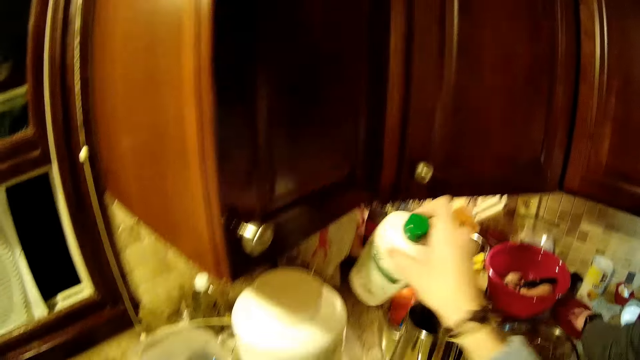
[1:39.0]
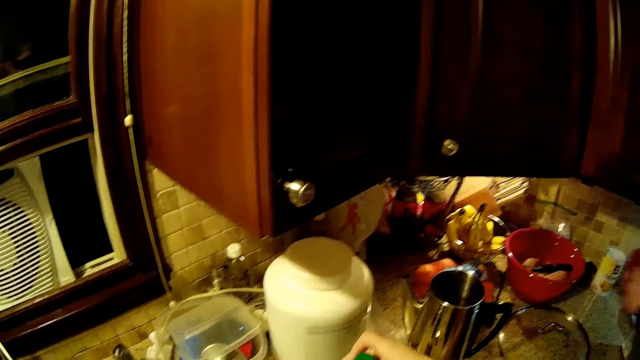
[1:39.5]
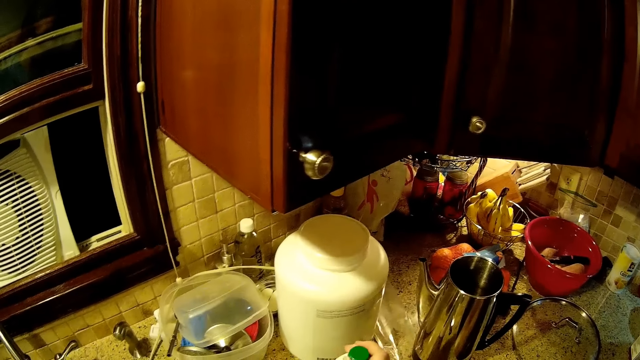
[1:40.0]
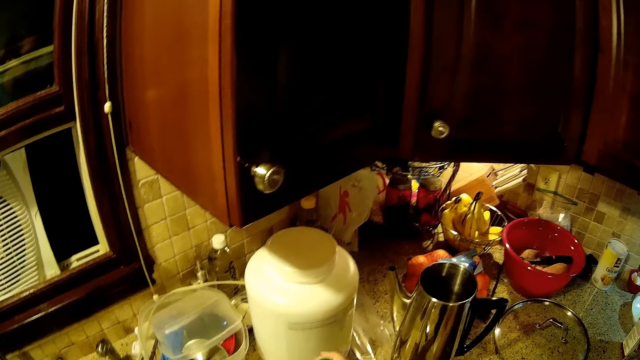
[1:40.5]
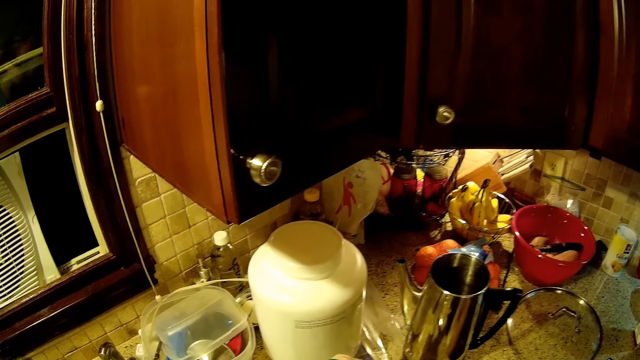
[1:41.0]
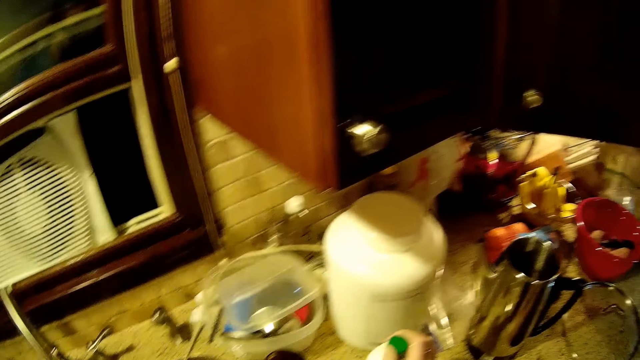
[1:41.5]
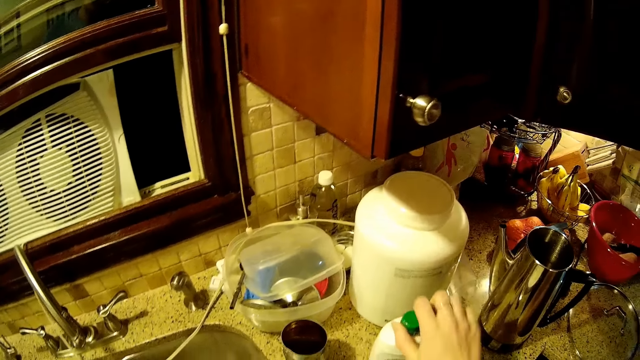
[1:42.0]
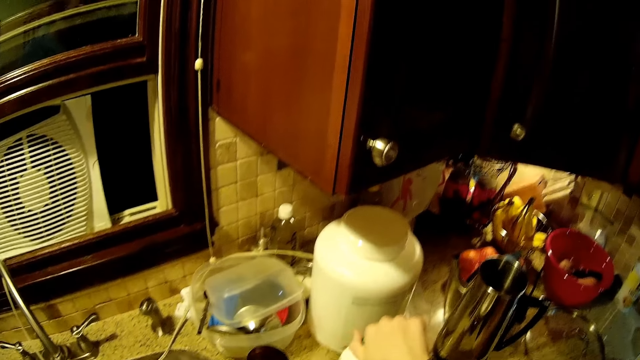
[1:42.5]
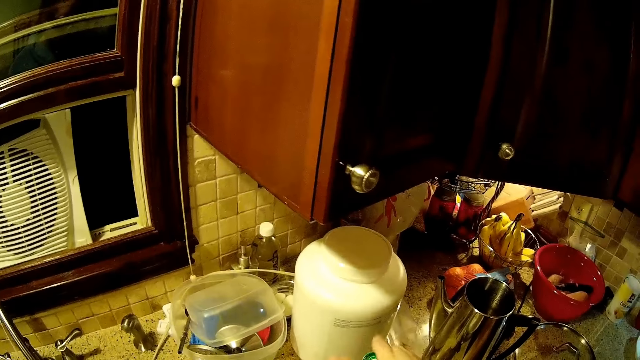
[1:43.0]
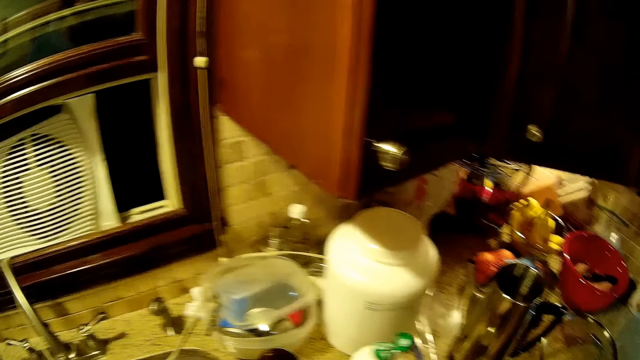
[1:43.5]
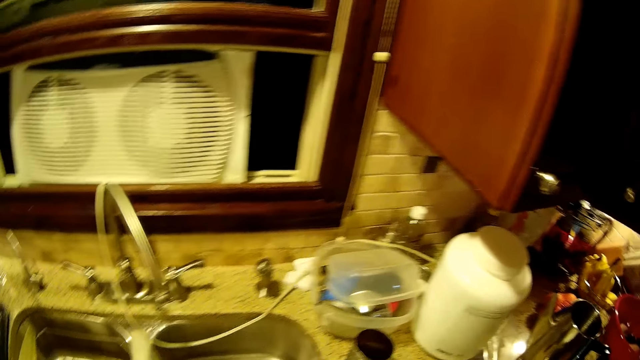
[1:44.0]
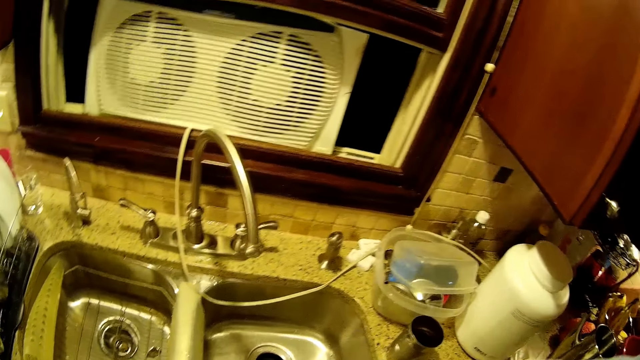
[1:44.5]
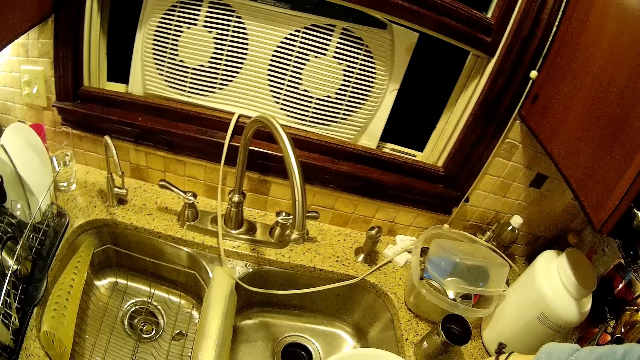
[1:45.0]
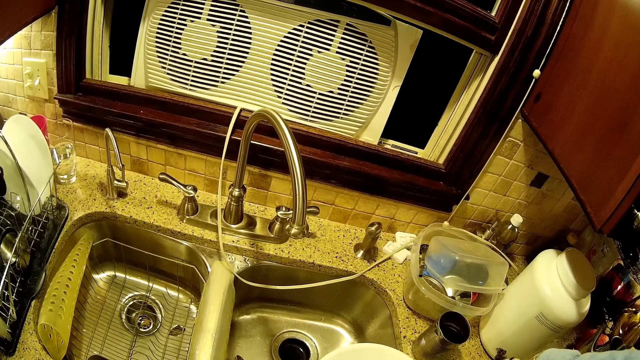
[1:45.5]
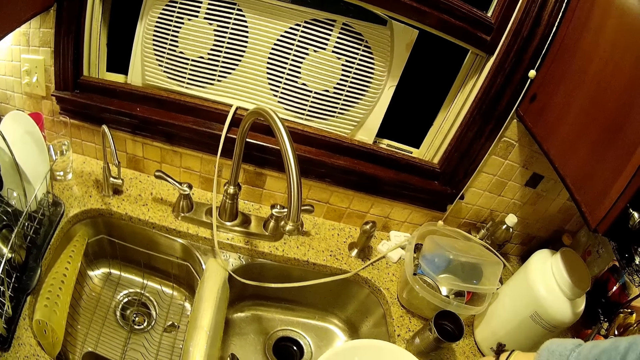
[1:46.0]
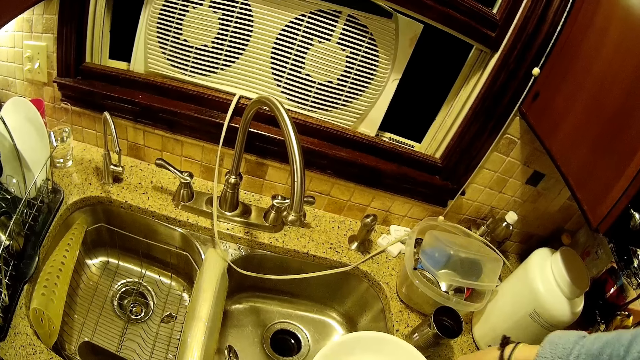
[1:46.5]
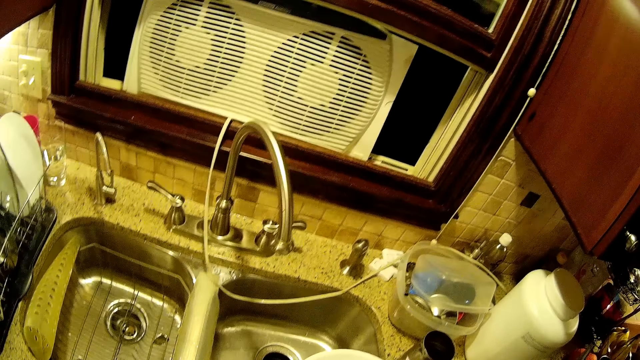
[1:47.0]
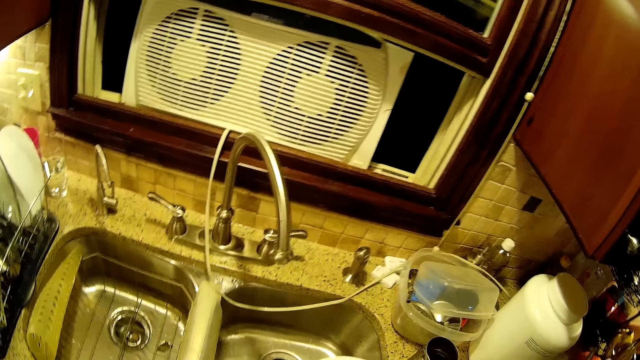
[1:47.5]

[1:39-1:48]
The camera wearer picks up the utensils soap. They put the bottle down. A man picks up the towel. The camera wearer does something. They open the utensils soap. They pour something in the bowl.

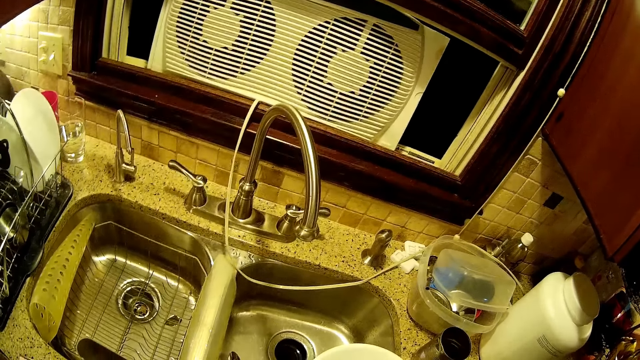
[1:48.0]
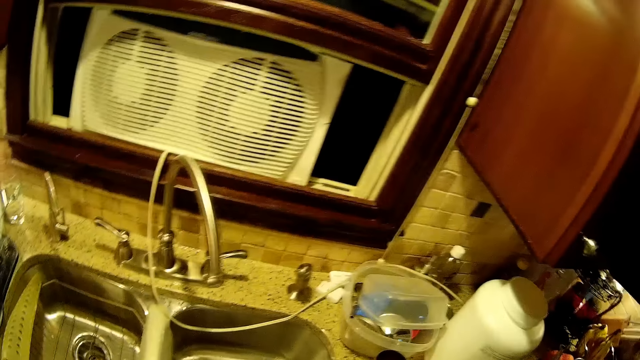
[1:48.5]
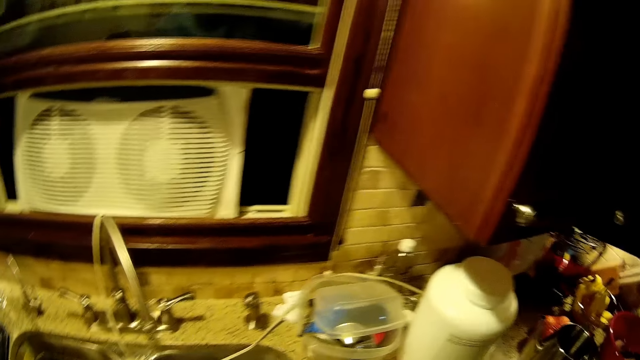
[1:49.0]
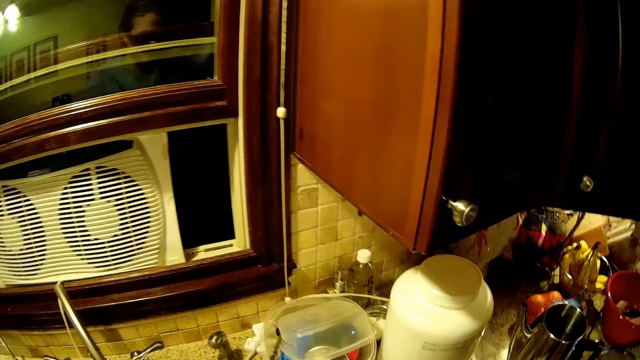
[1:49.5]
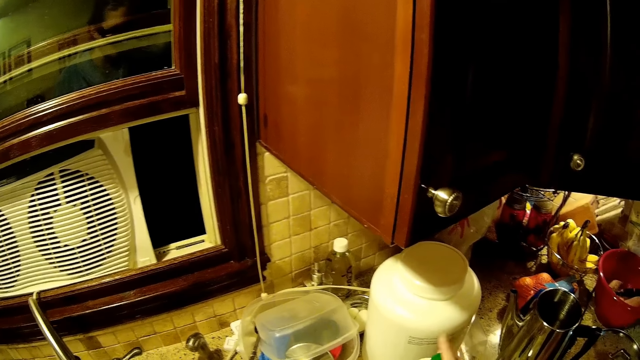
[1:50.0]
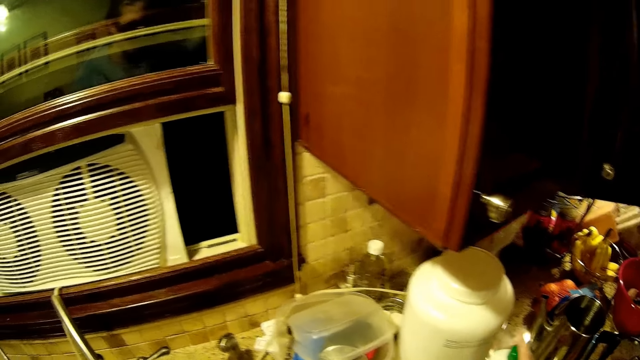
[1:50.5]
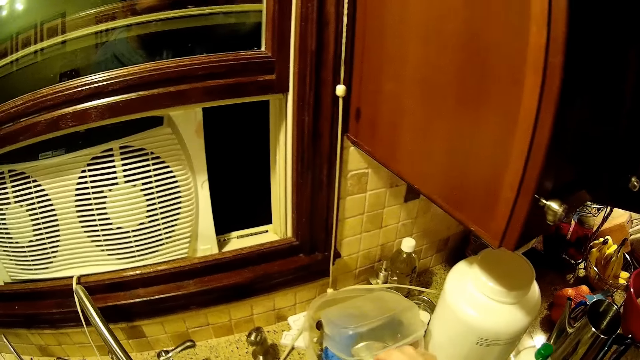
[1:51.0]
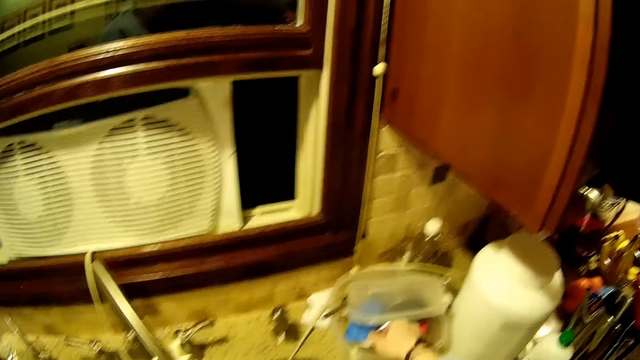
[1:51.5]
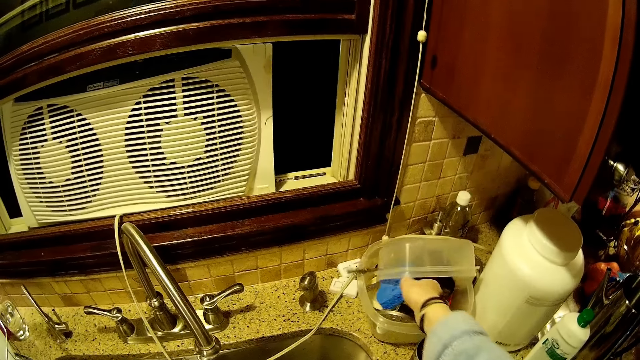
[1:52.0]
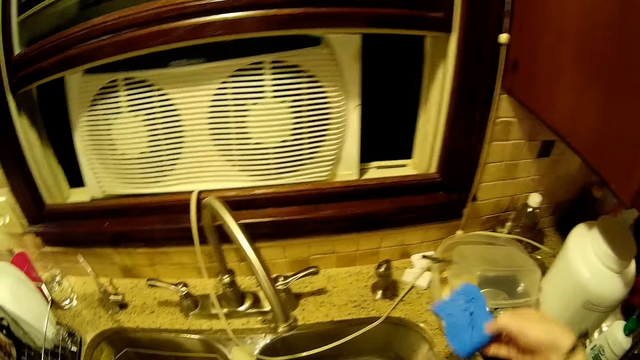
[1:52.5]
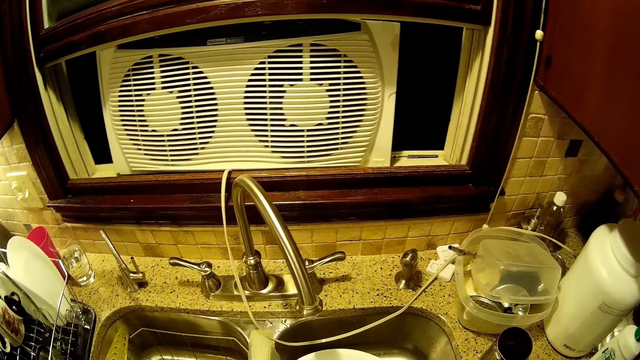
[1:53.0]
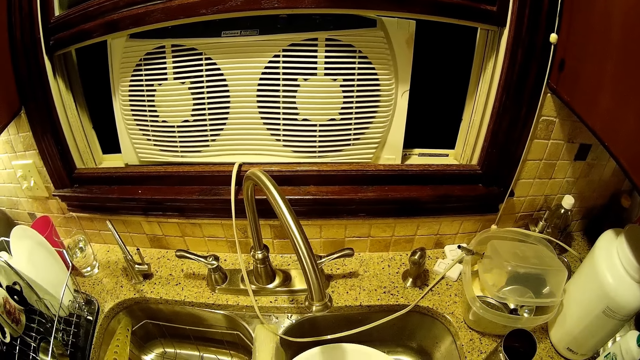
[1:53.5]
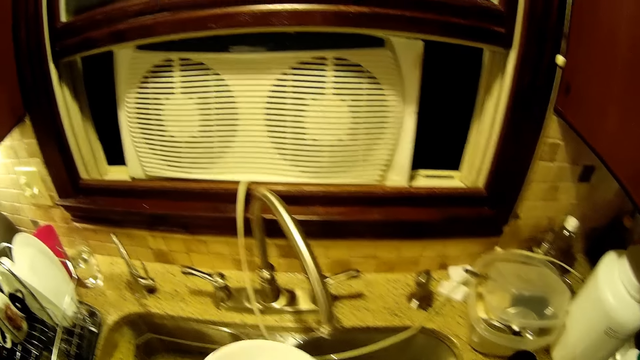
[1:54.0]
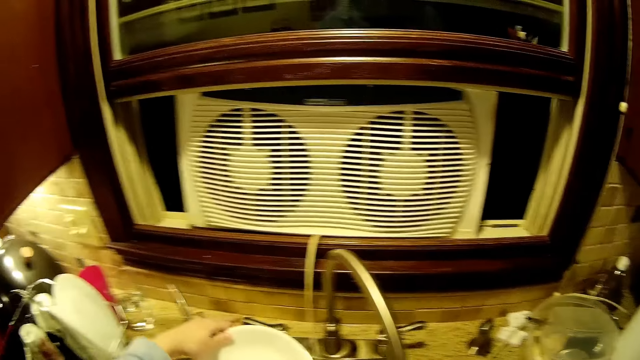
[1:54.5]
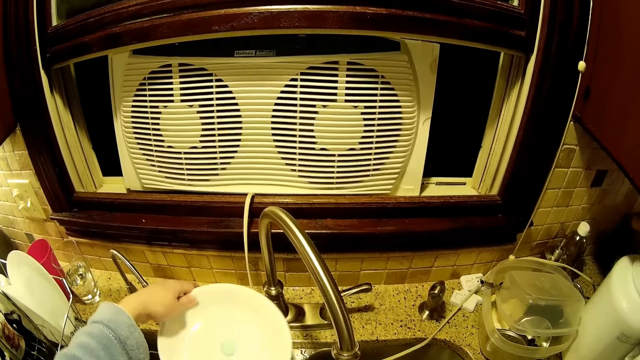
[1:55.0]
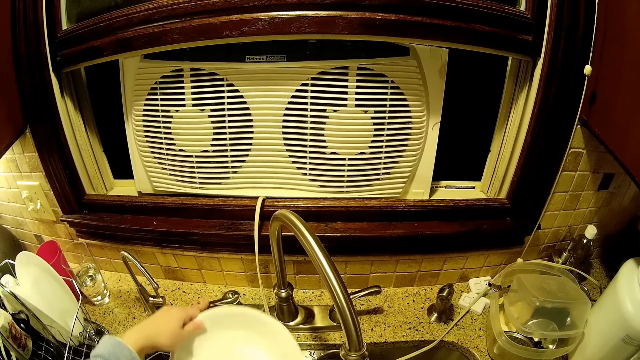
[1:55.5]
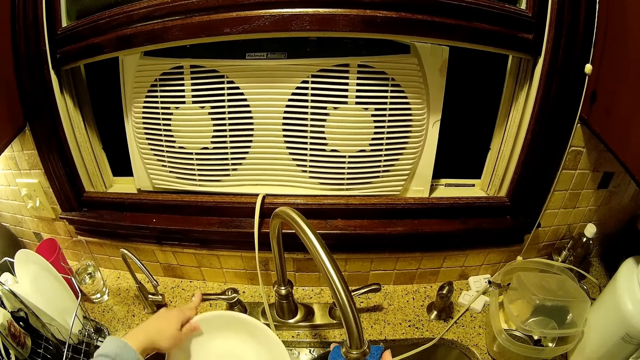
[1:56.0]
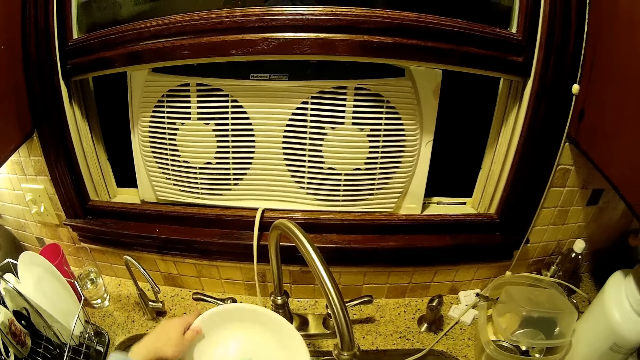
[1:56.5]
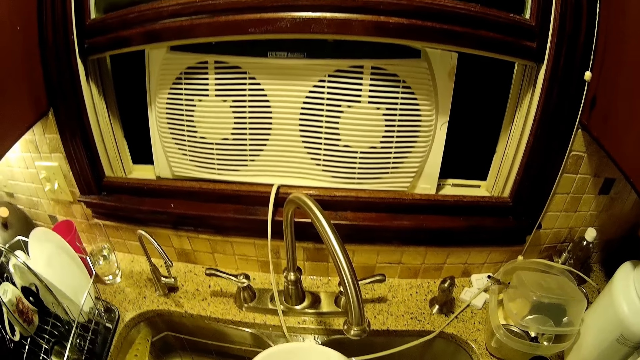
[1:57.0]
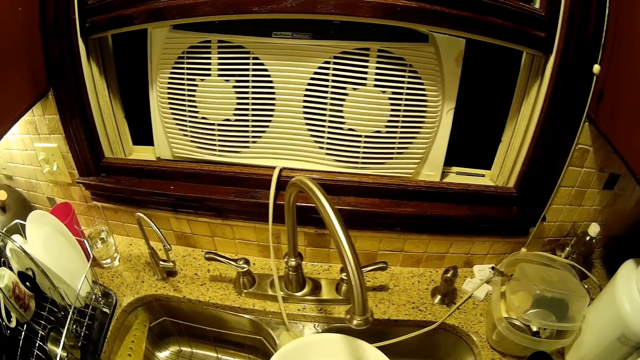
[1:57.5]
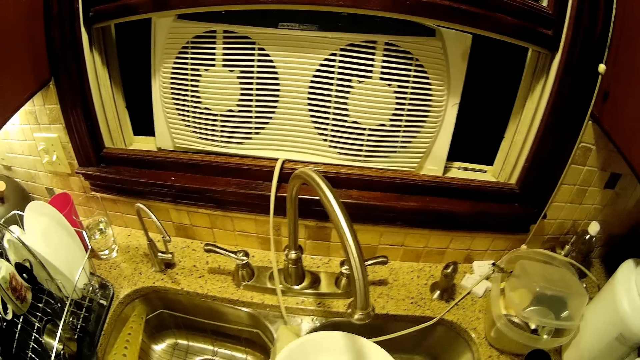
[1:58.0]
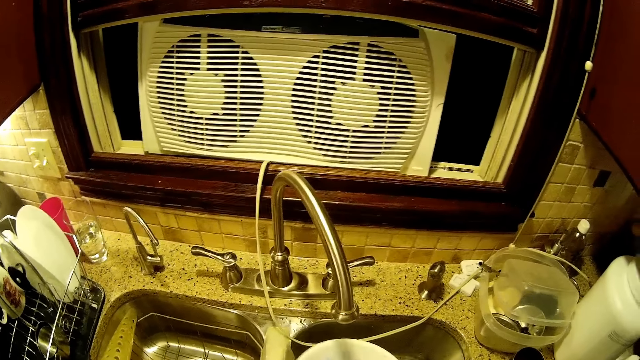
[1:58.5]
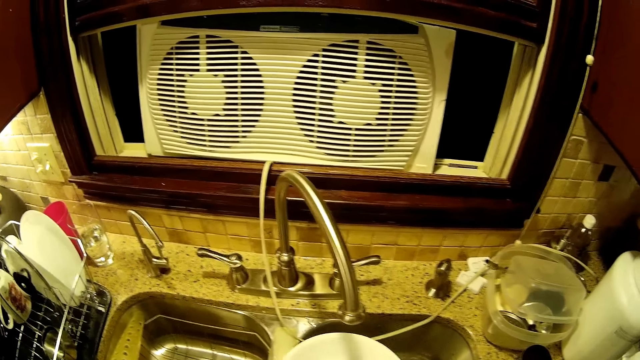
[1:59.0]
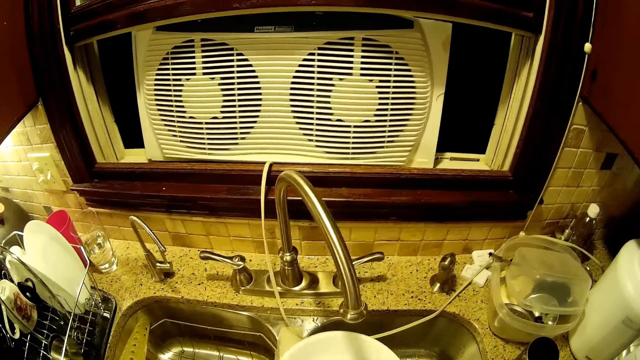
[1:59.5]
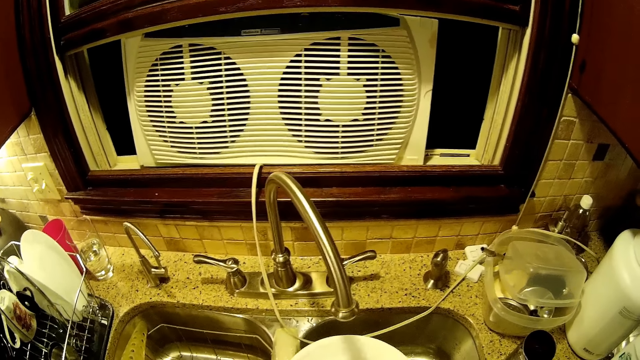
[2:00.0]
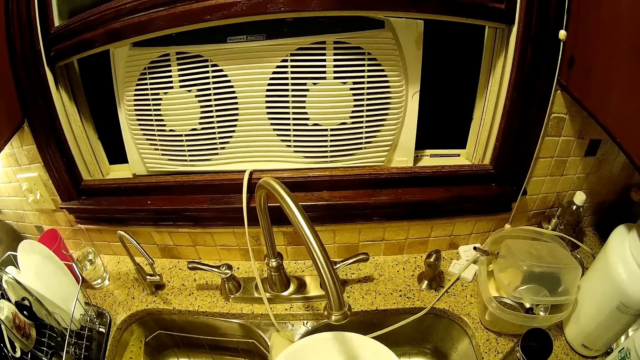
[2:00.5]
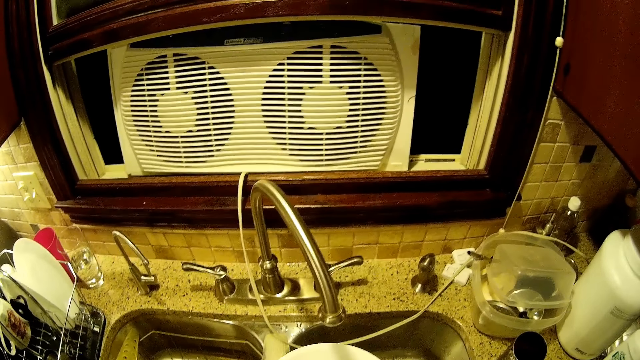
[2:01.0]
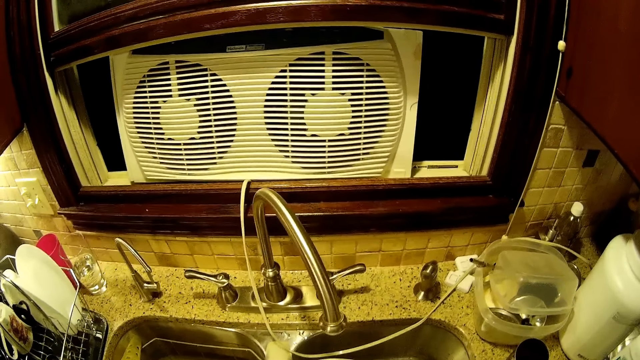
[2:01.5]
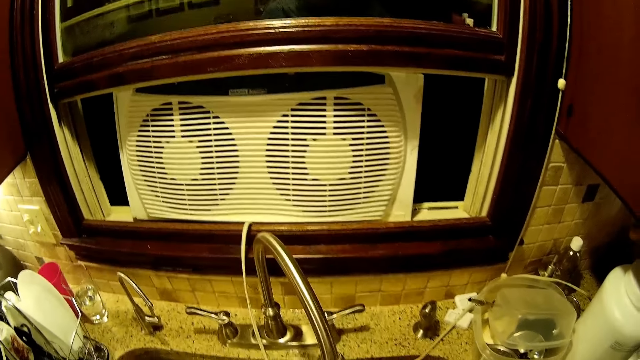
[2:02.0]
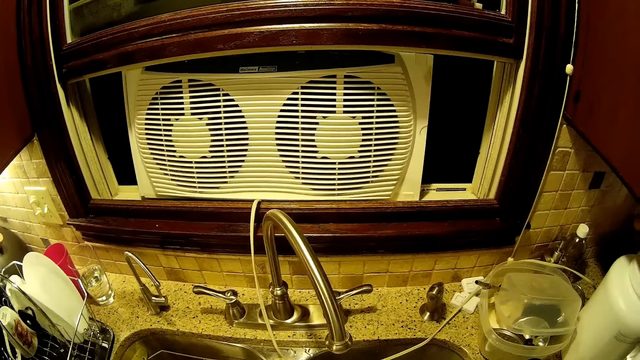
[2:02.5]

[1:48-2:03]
The camera wearer puts the bottle on the table. They pick up the dish sponge. They clean the bowl with the sponge. They touch the tap. They pick up the bowl. They clean the bowl.
